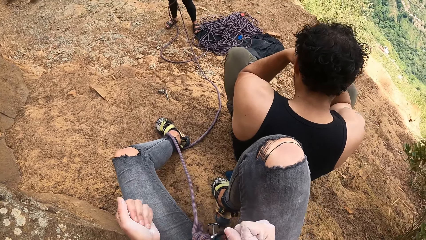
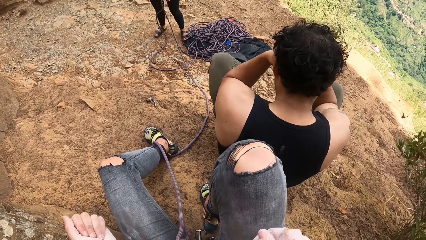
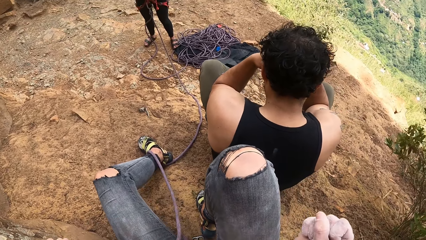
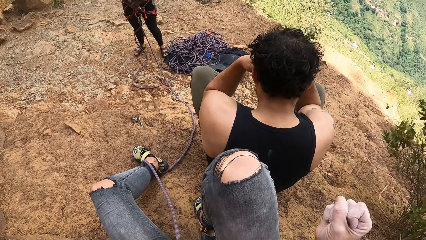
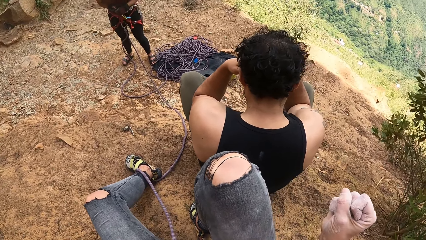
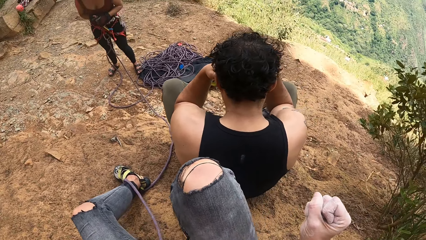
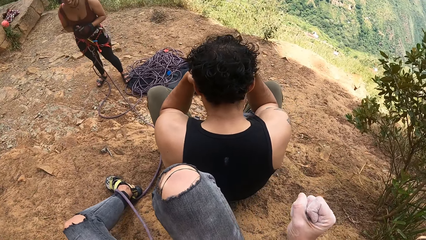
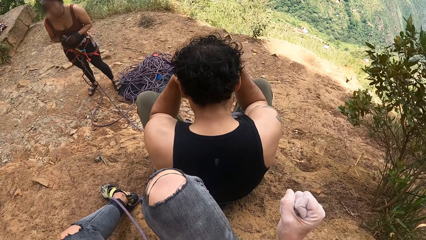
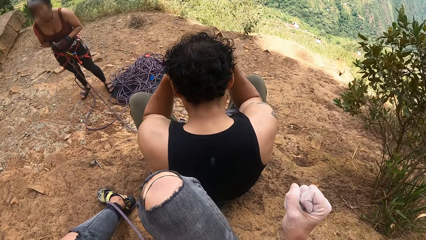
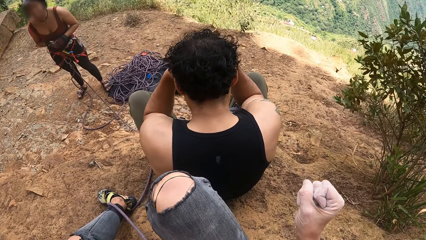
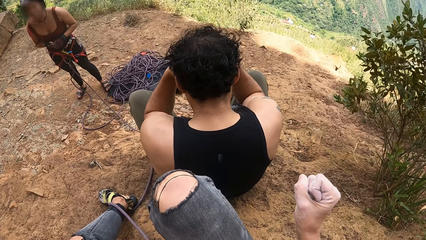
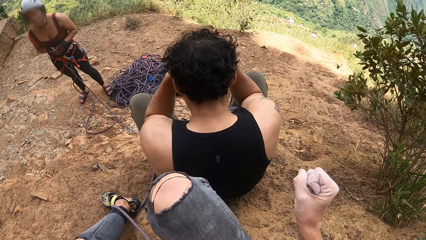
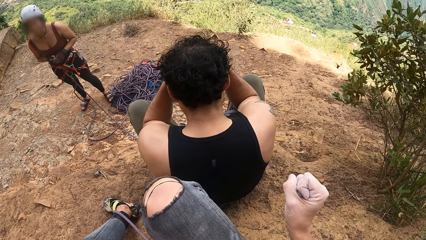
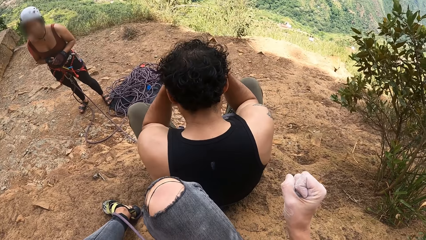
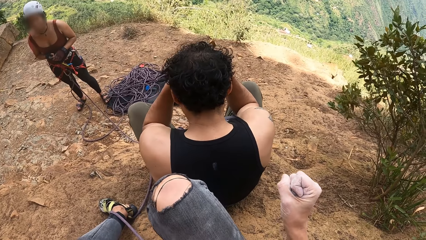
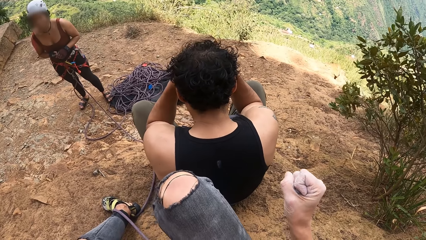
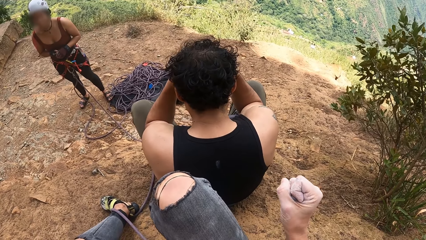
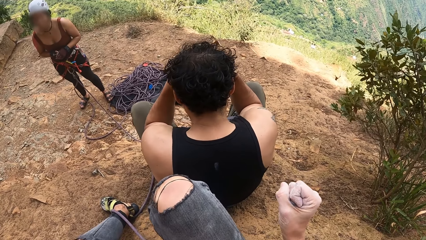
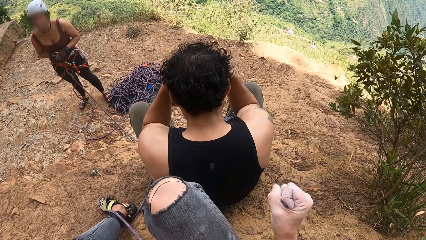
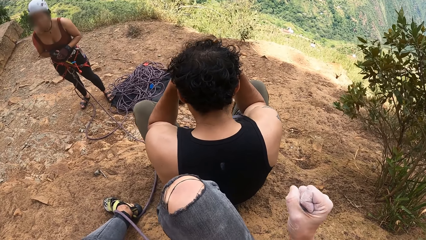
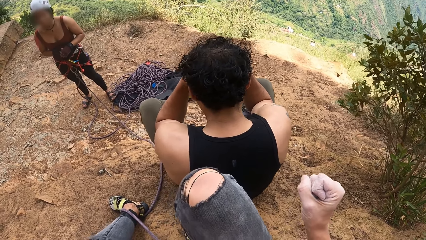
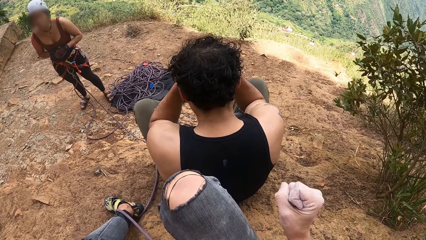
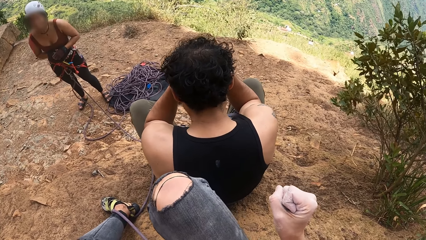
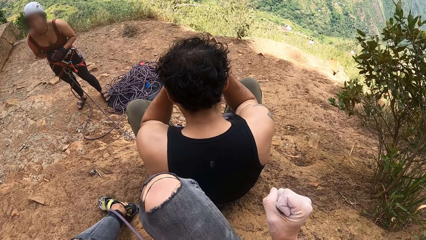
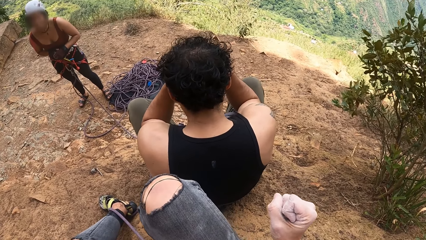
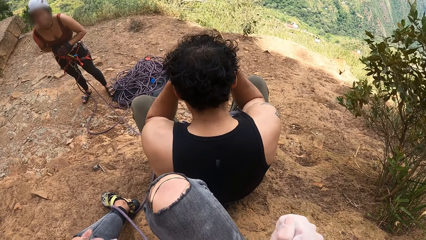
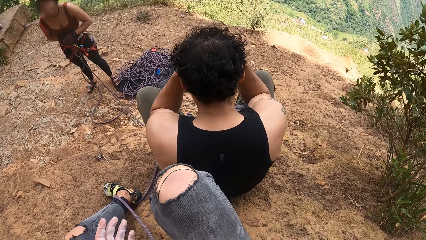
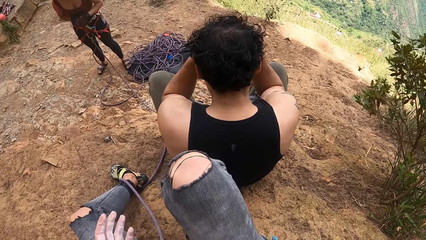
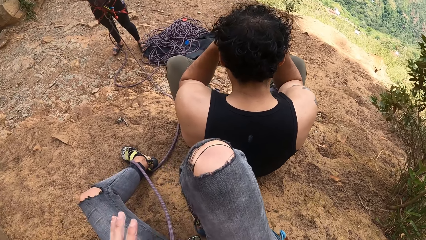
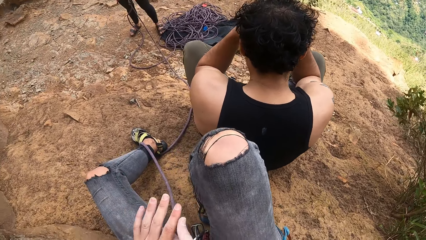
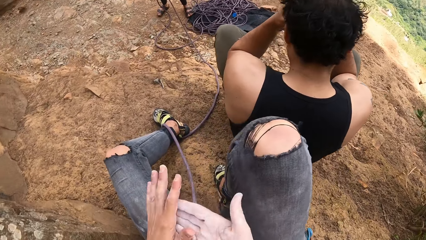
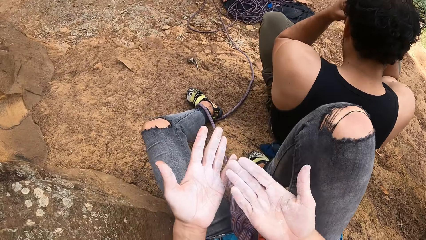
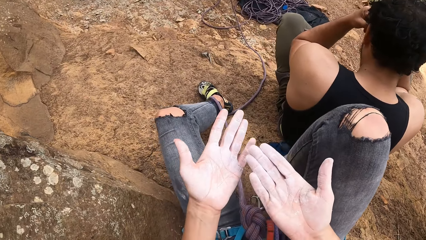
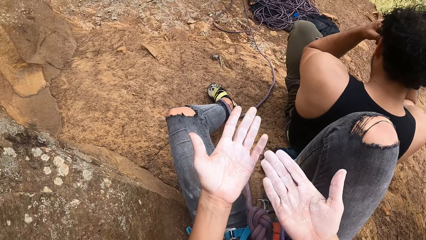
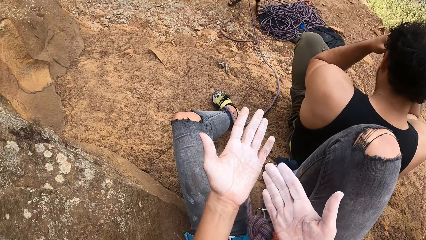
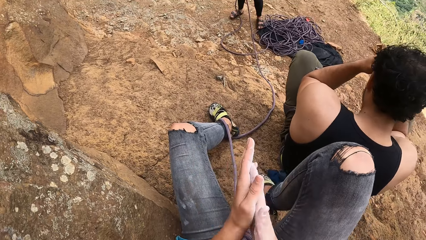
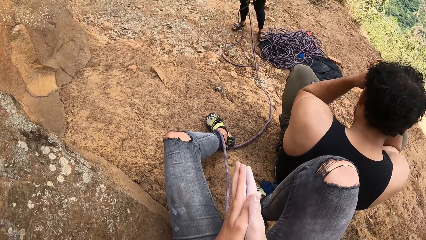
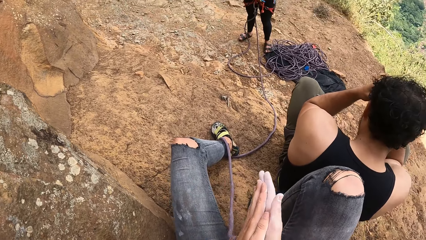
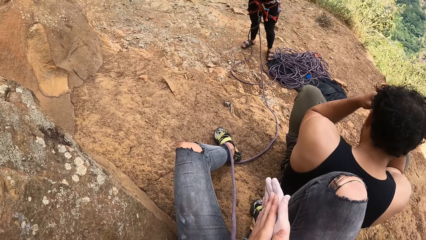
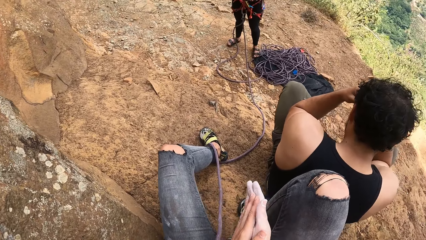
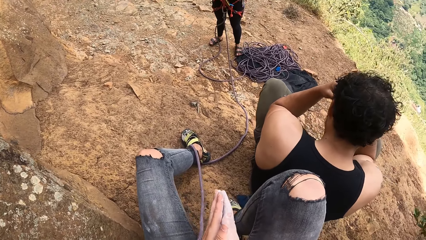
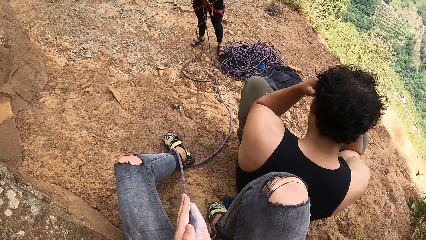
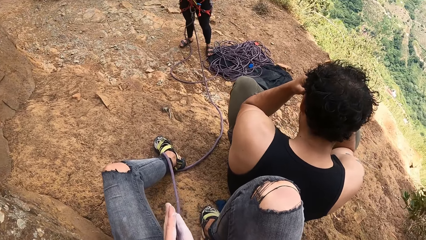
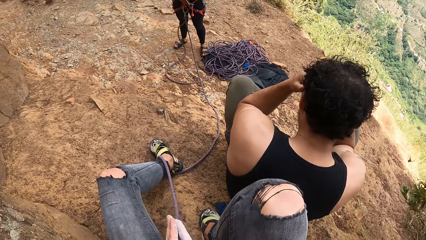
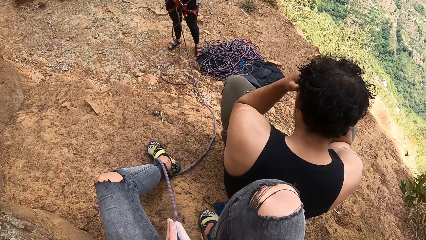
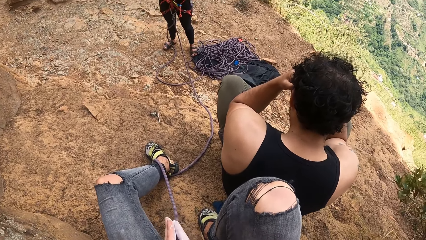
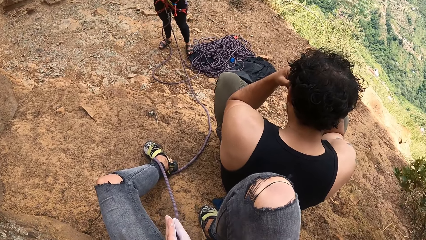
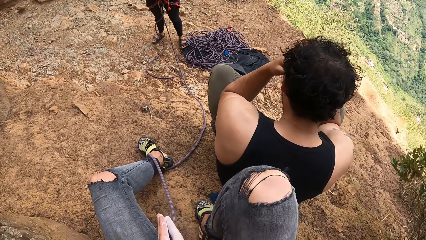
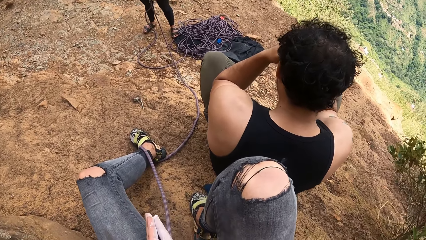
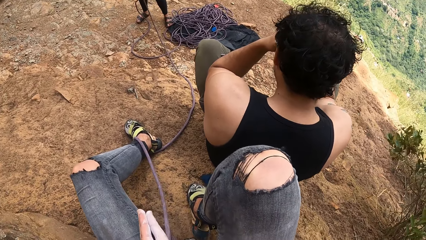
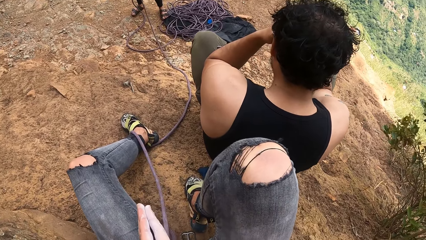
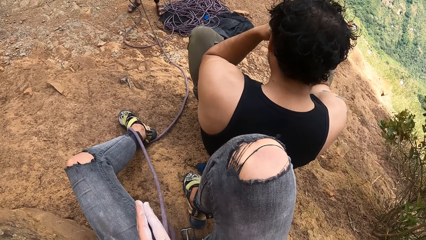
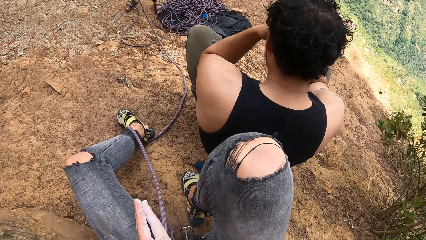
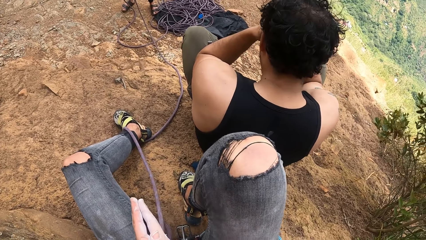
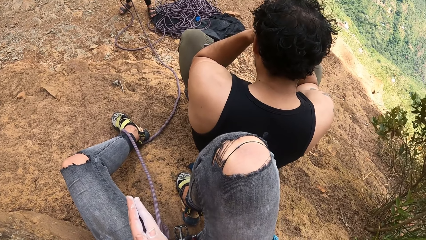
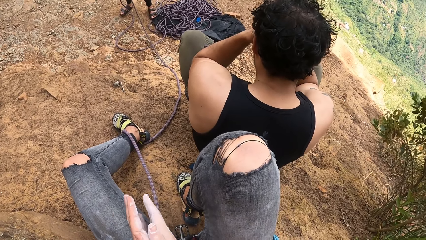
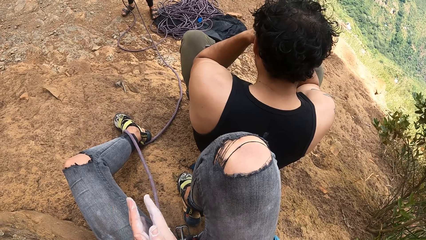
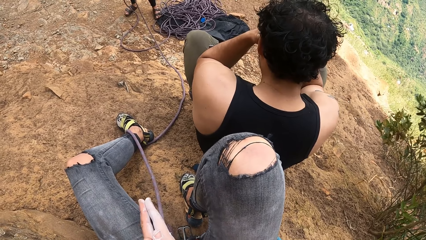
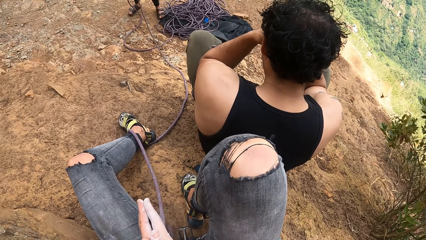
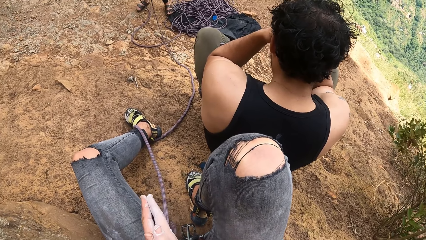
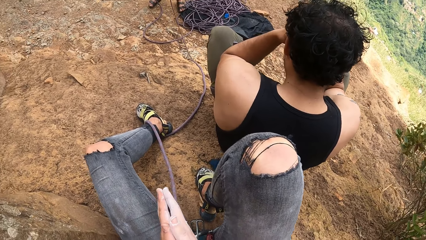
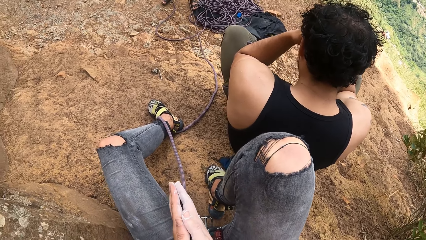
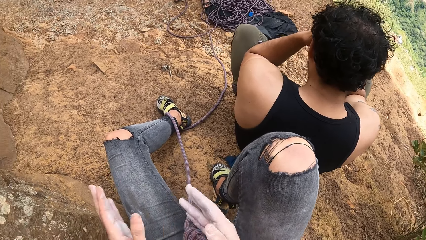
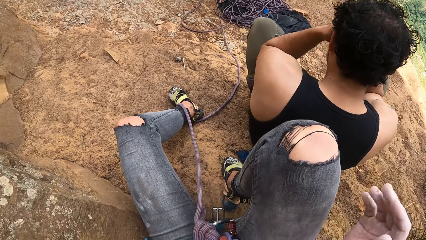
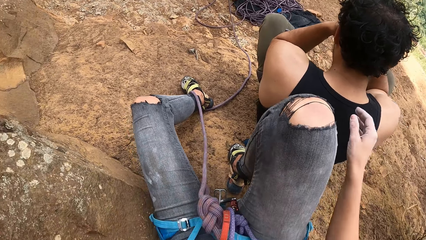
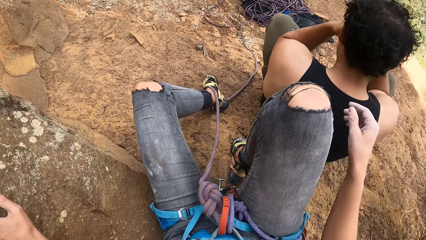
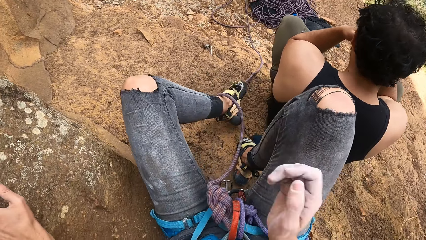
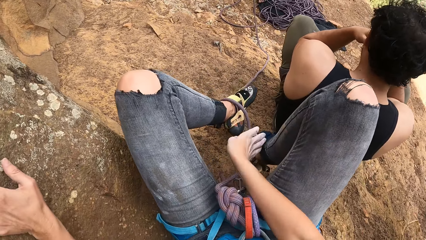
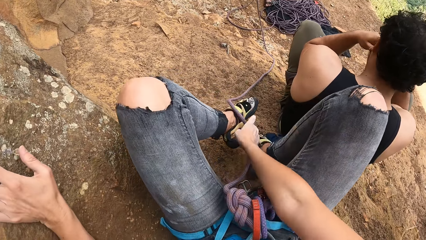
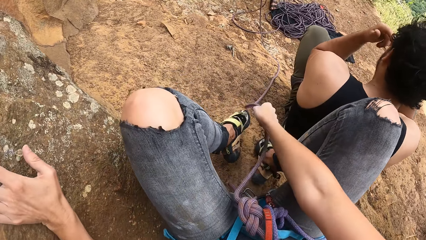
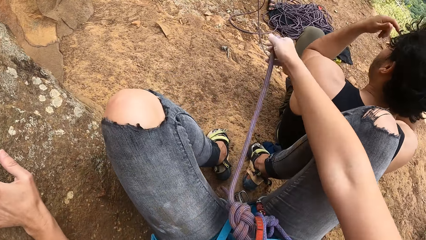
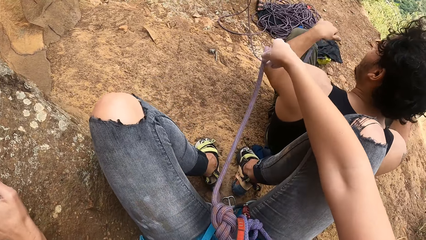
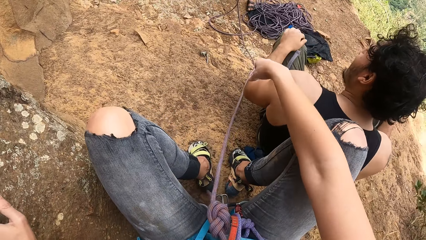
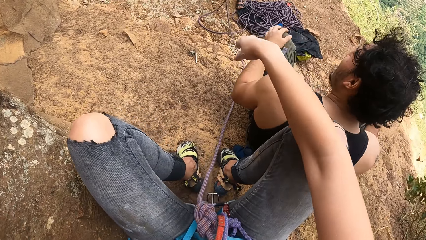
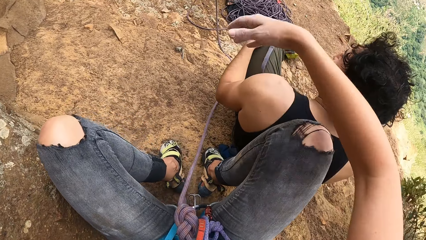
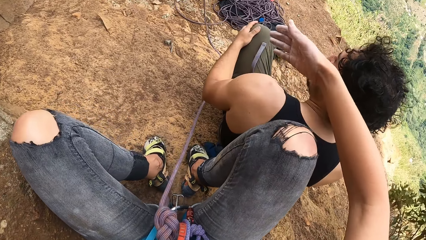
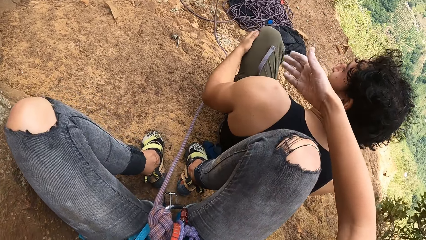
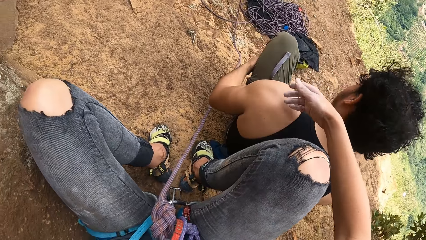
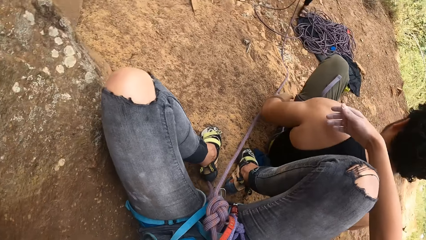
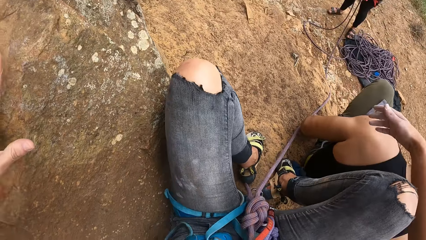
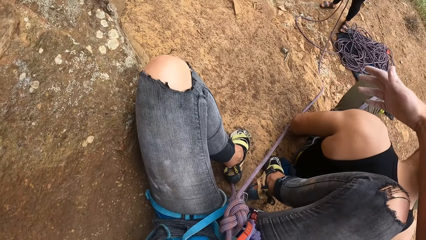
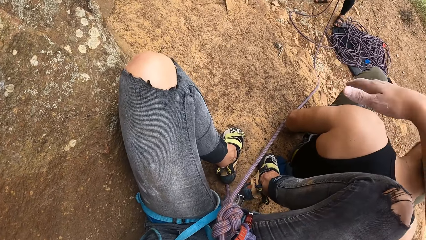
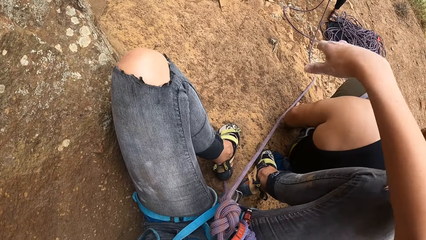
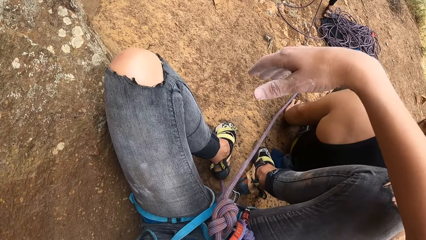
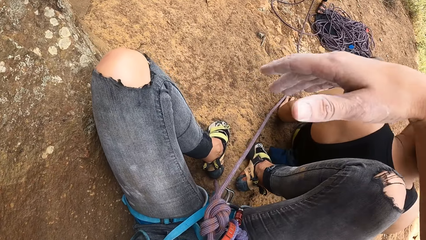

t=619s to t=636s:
The camera wearer rubs her hands together. She removes the hiking rope from her left foot, holds the rope, and drops down the hiking rope.
